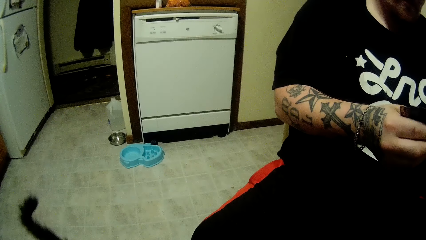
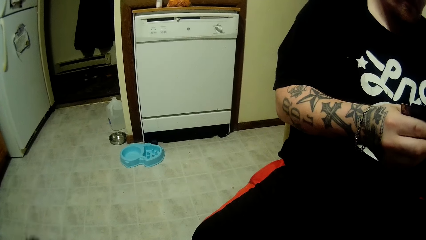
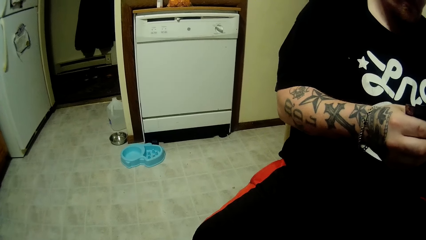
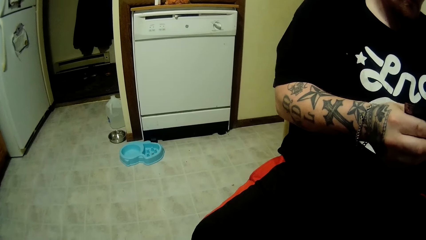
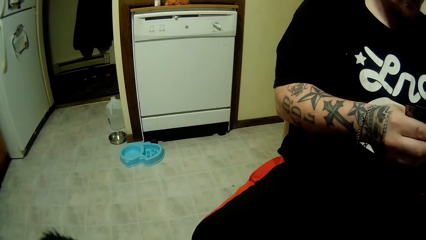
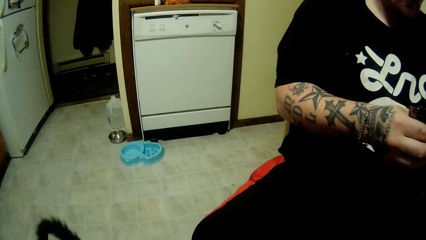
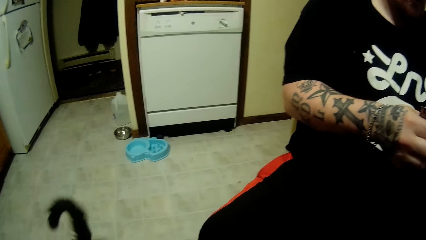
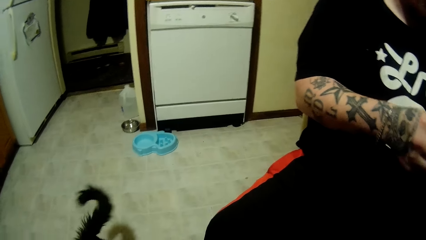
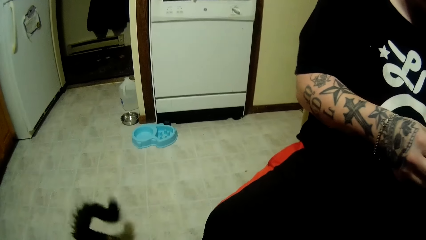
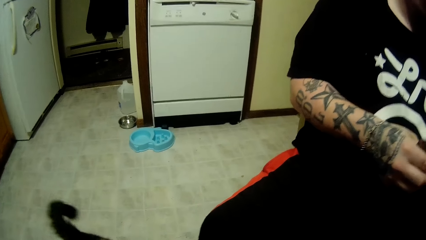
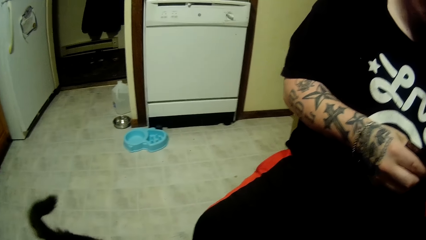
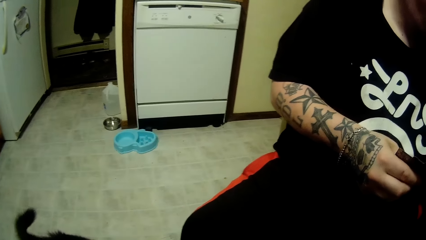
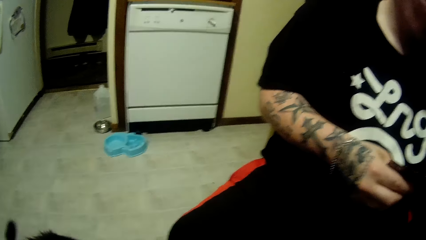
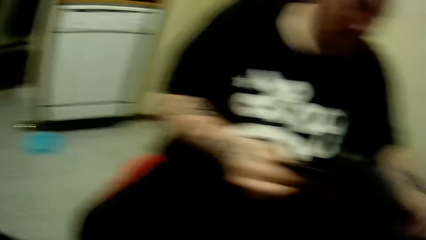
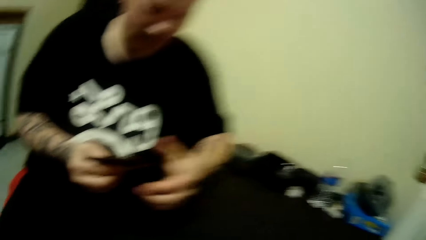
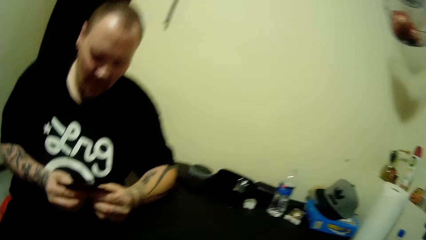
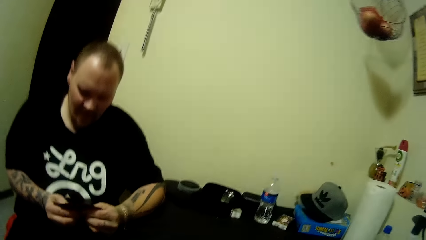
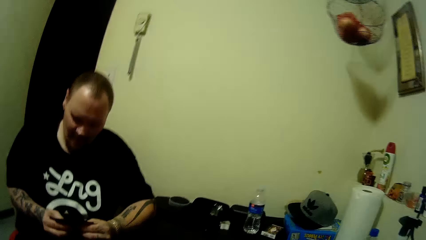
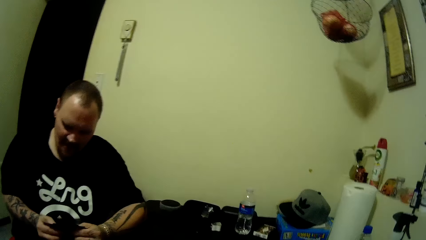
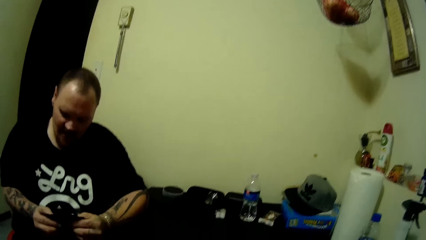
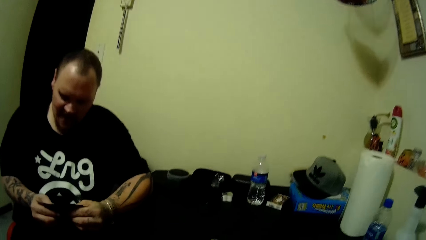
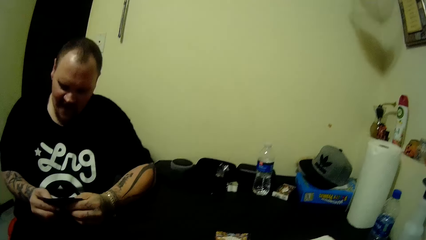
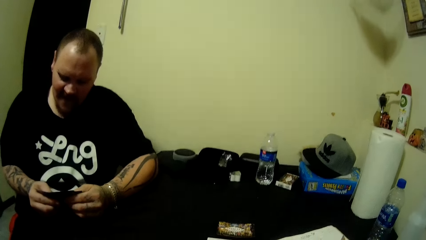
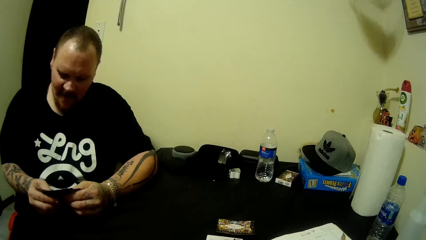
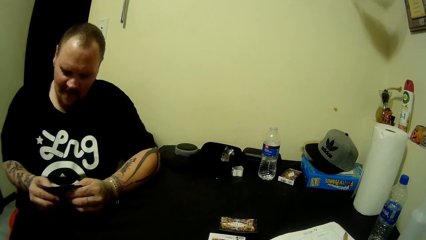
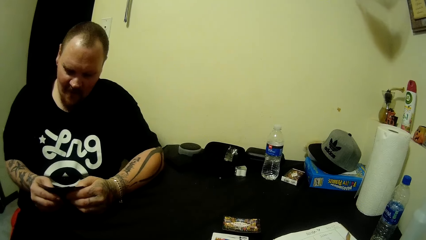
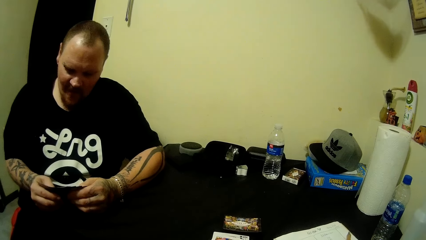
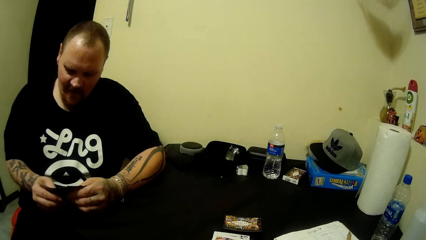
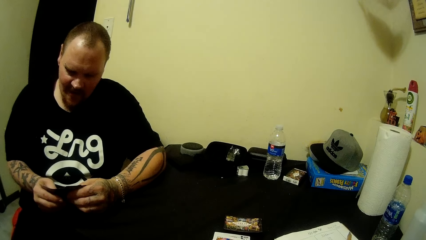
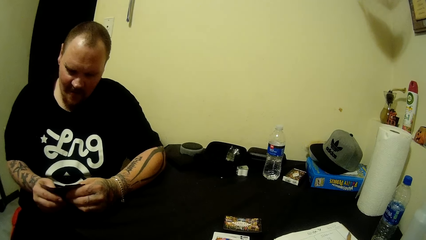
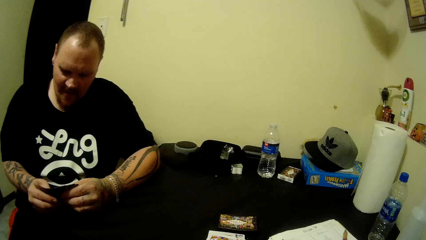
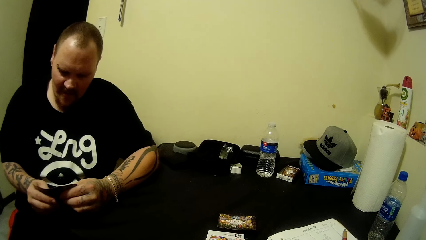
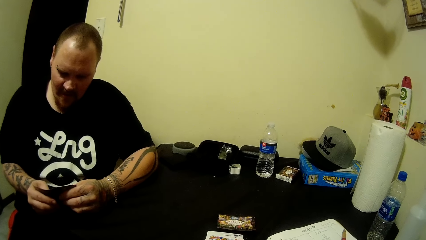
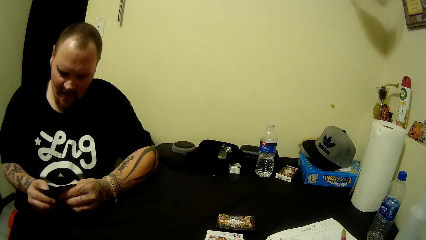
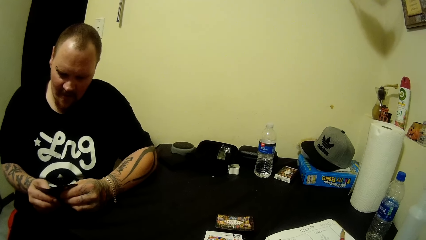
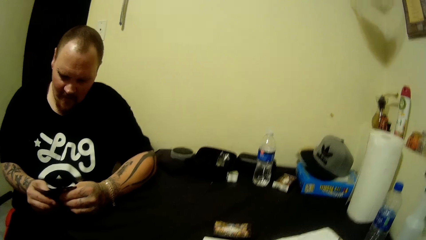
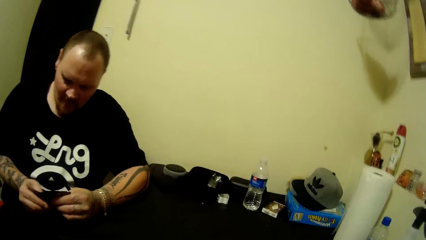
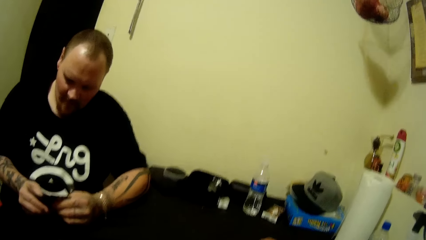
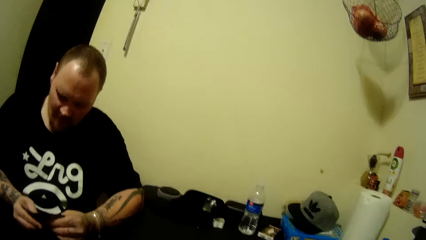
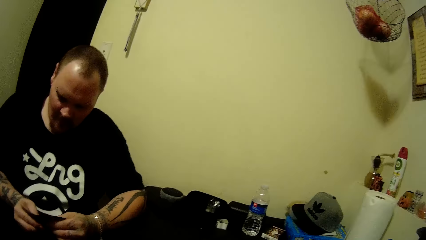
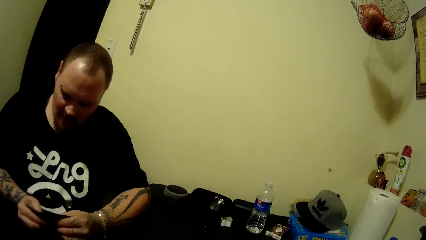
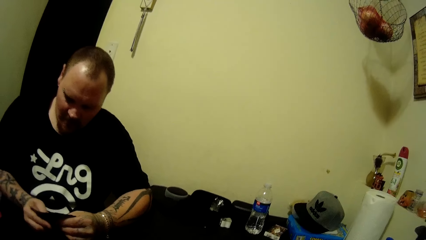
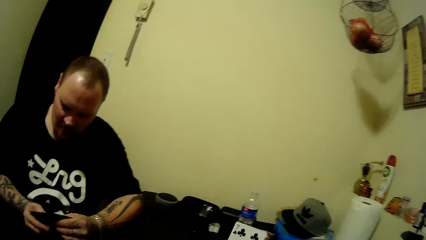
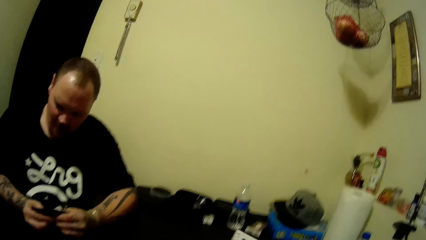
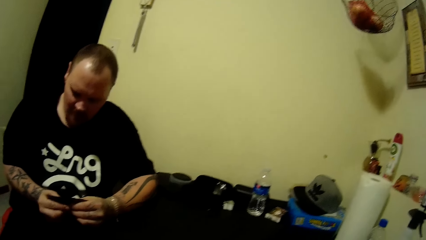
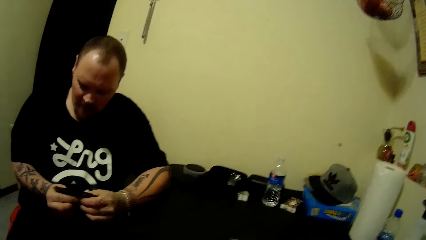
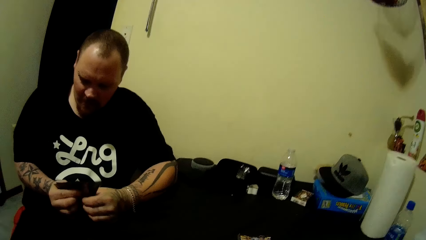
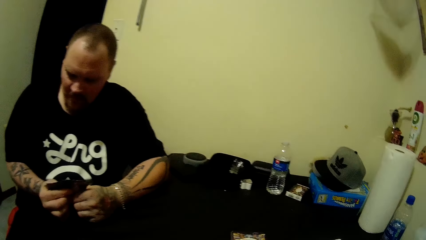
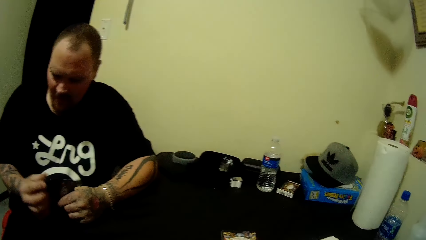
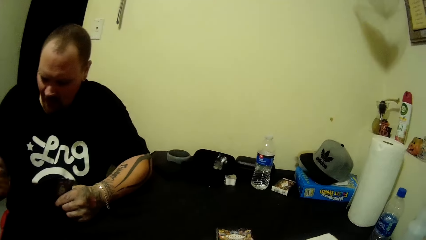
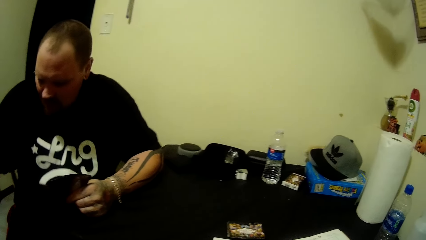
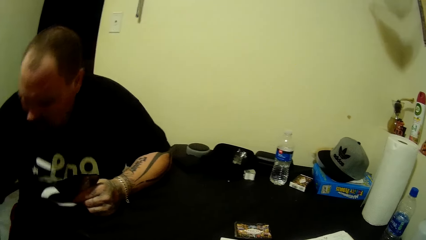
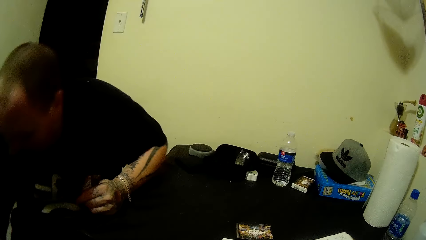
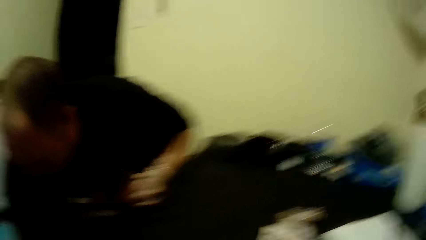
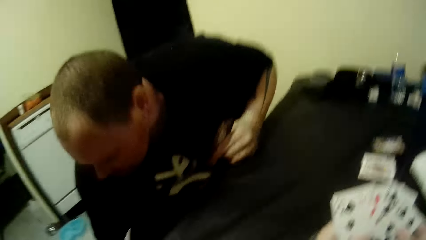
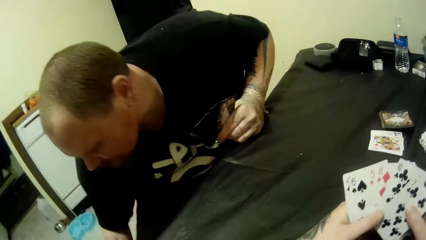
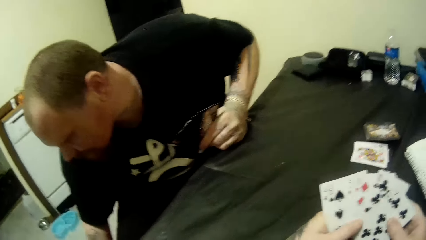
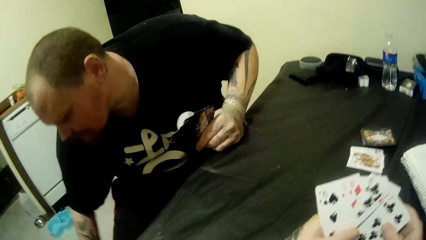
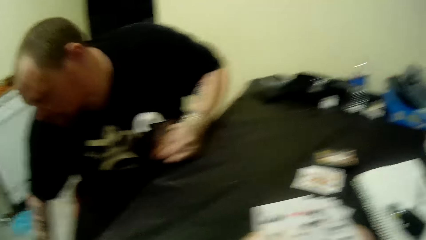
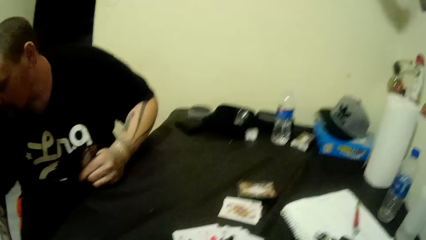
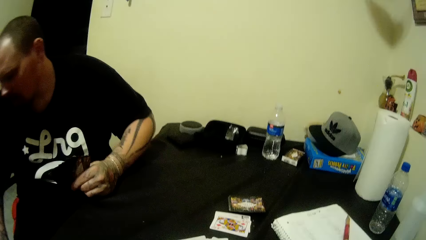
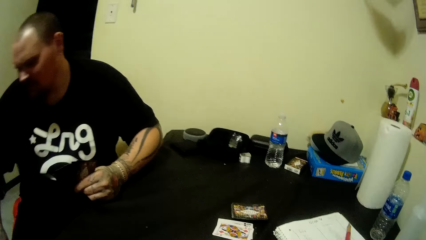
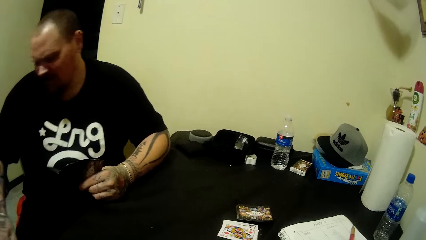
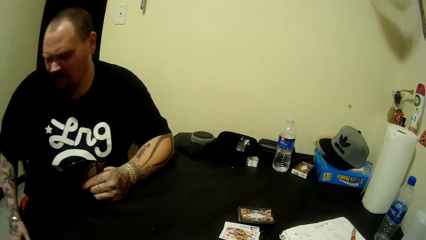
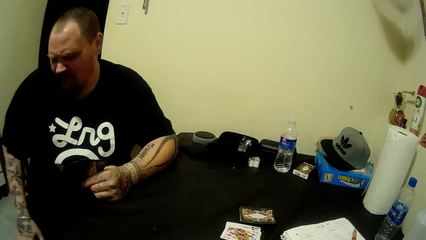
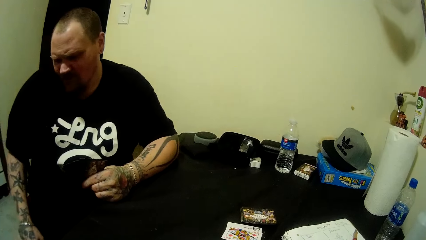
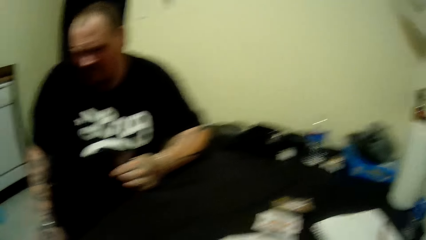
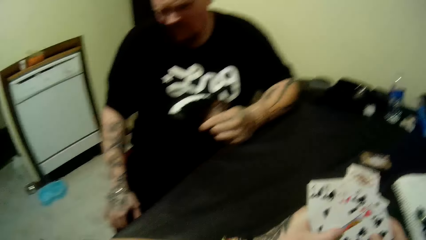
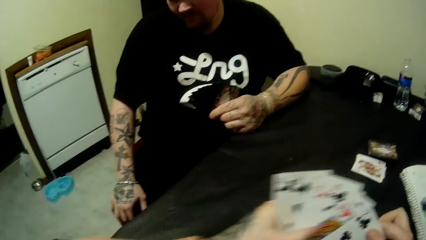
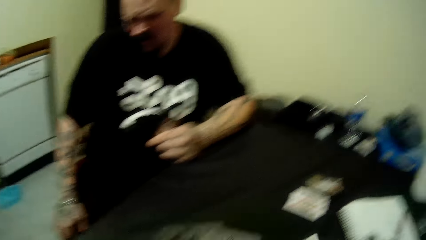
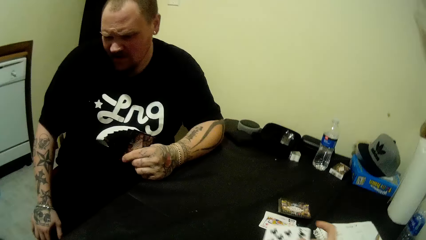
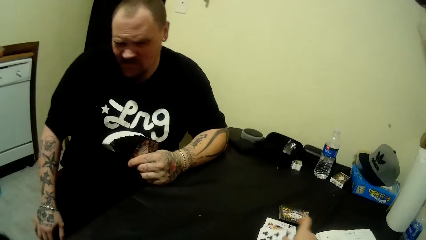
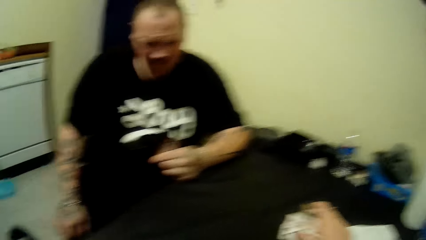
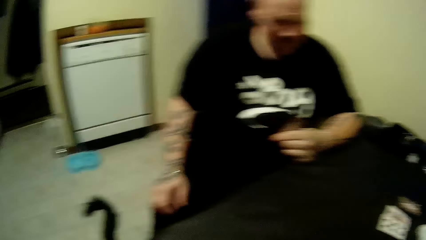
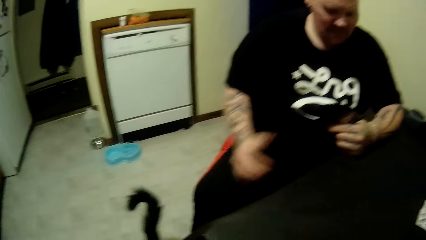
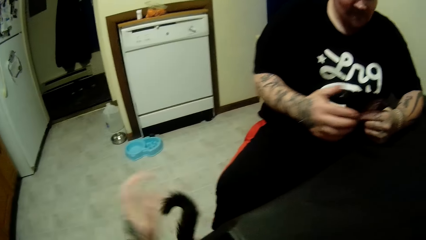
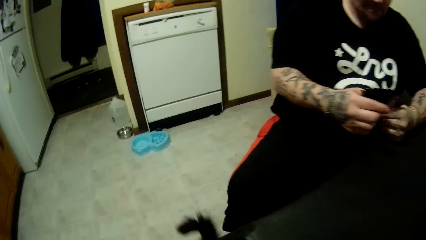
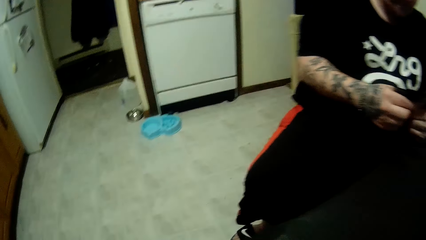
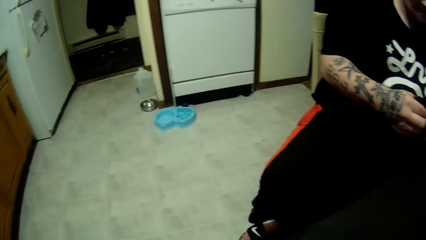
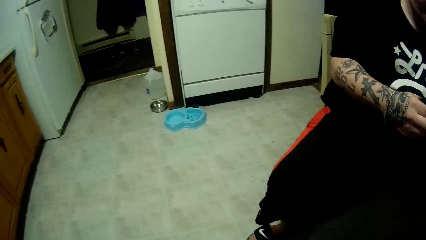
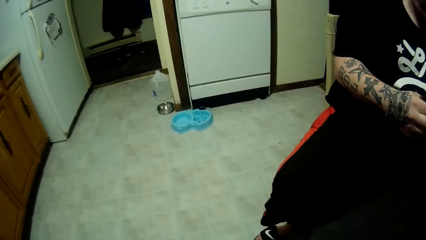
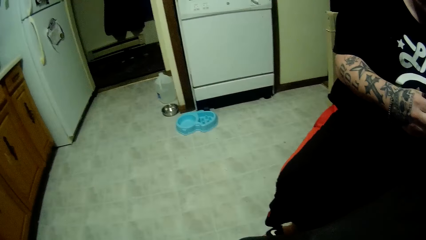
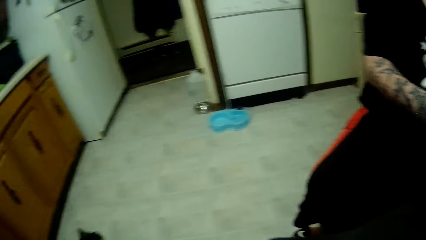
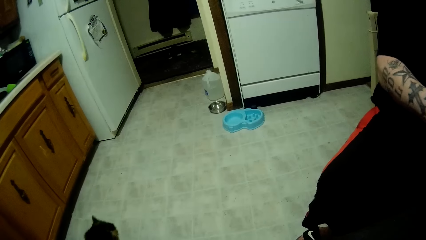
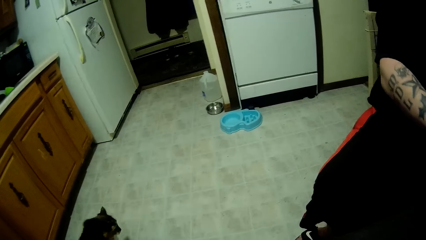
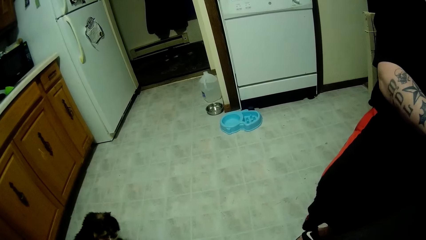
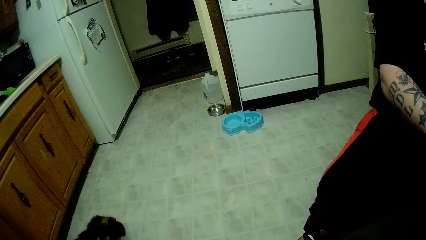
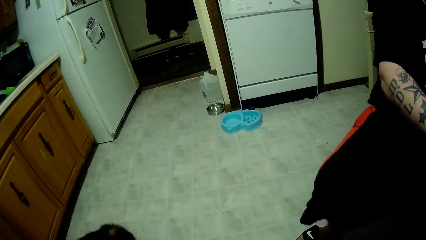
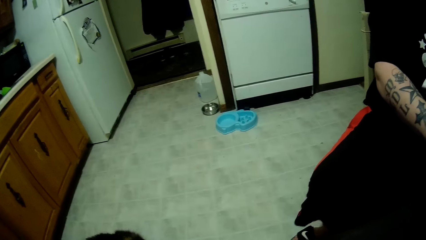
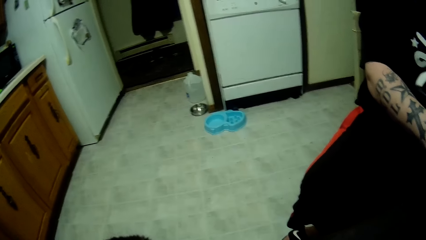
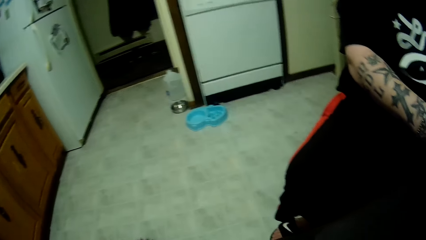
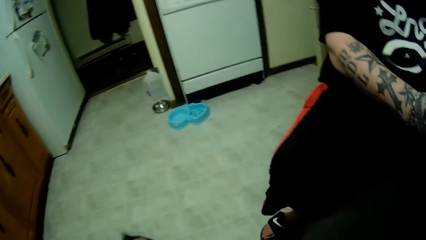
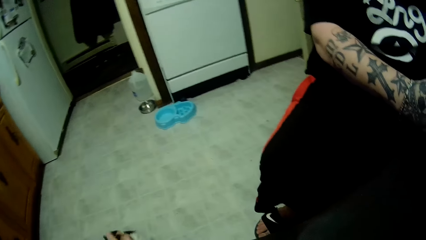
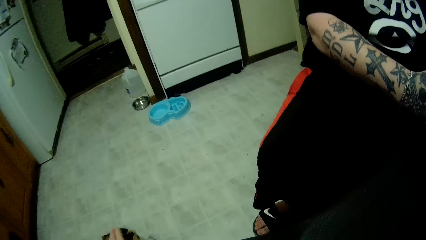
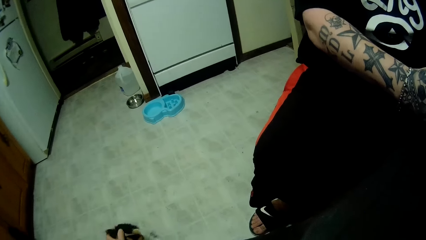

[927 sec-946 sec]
The camera wearer looks at a man. The man touches a cat and interacts with the cat. The camera wearer touches the cat.
